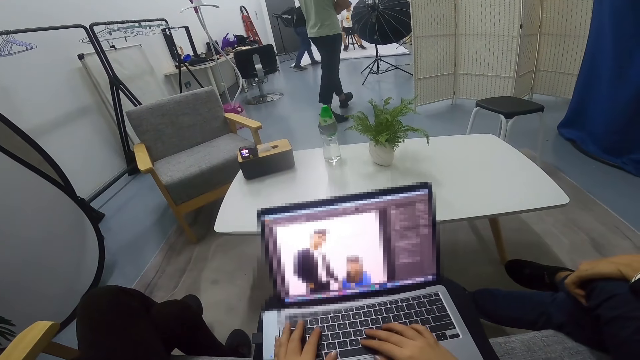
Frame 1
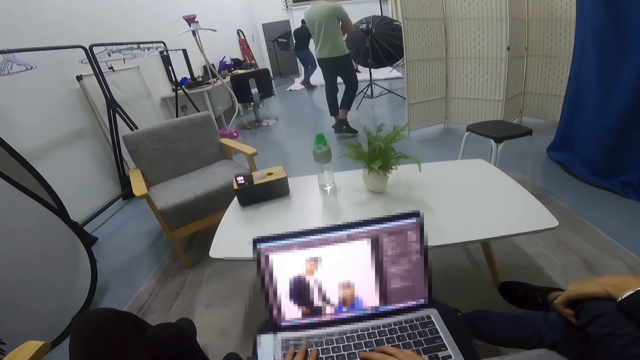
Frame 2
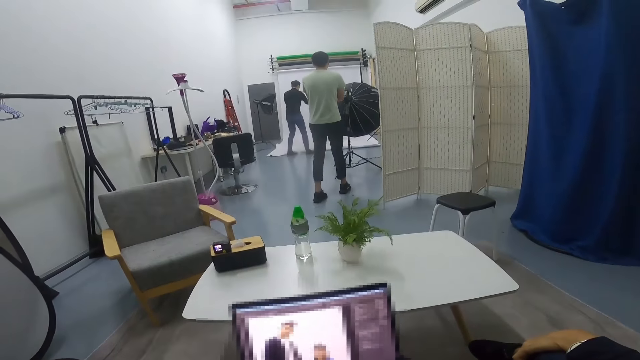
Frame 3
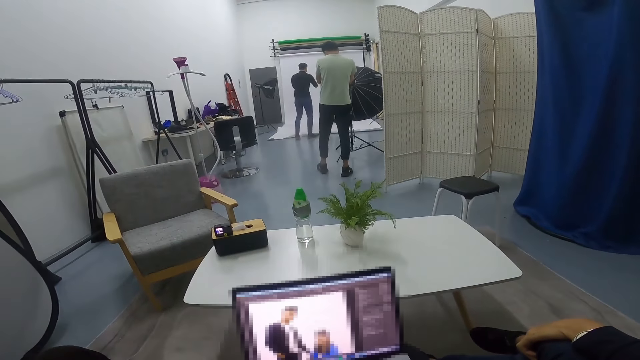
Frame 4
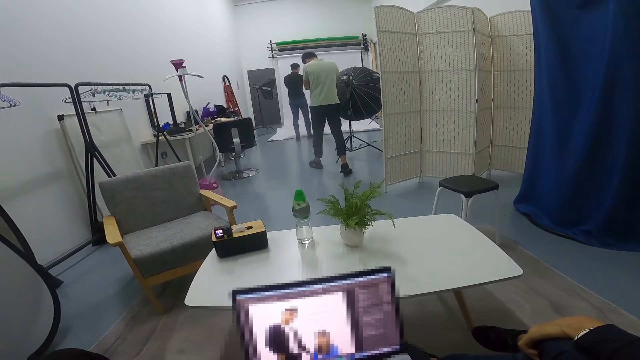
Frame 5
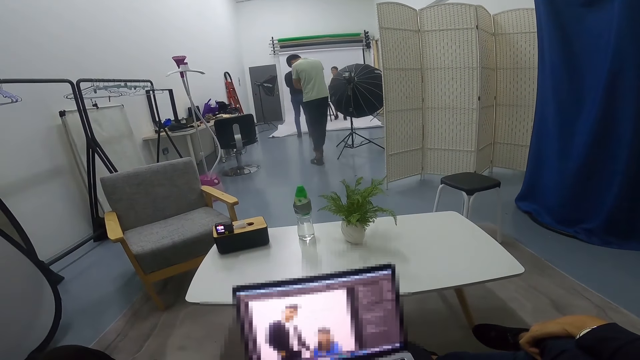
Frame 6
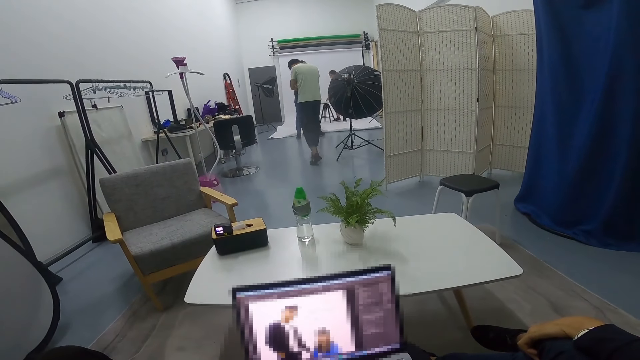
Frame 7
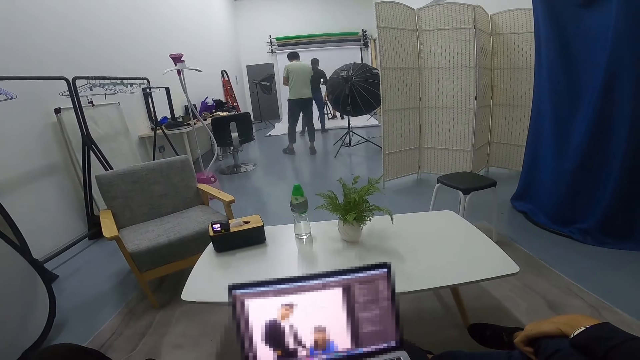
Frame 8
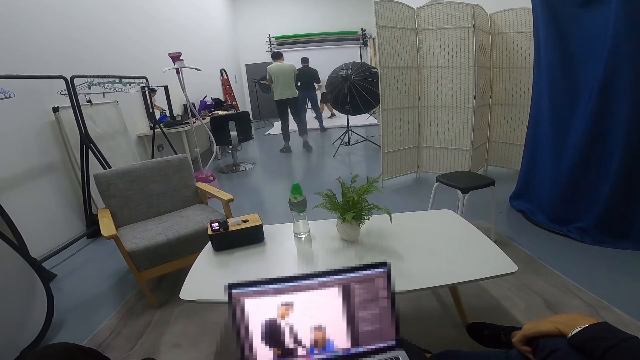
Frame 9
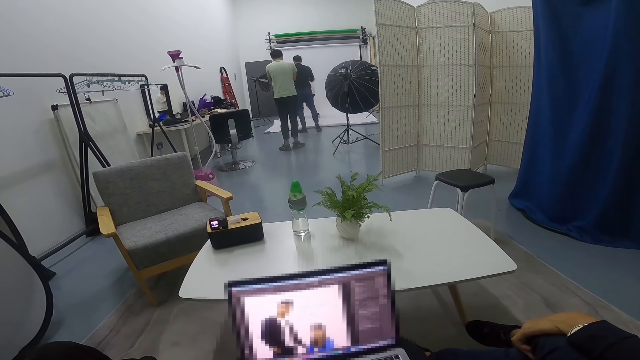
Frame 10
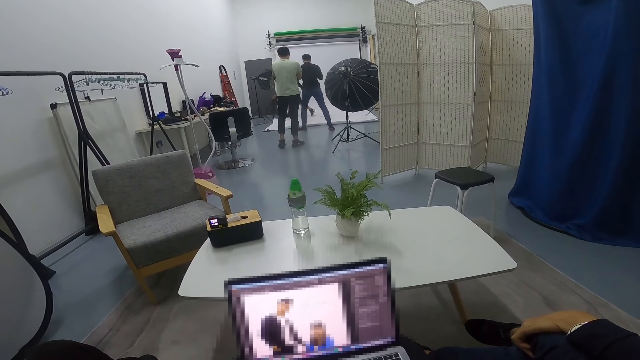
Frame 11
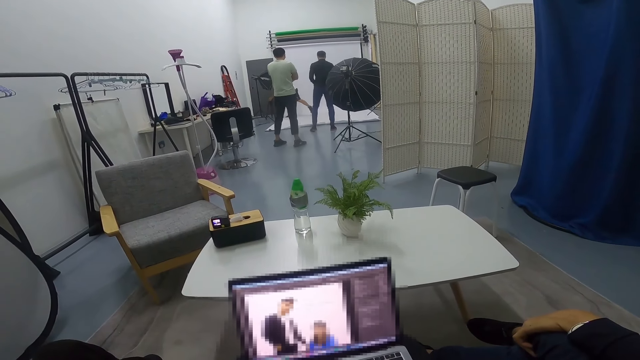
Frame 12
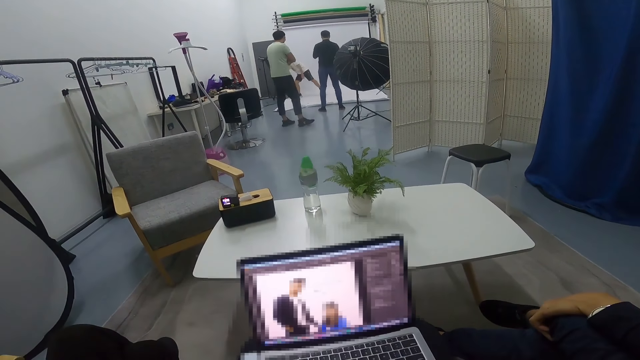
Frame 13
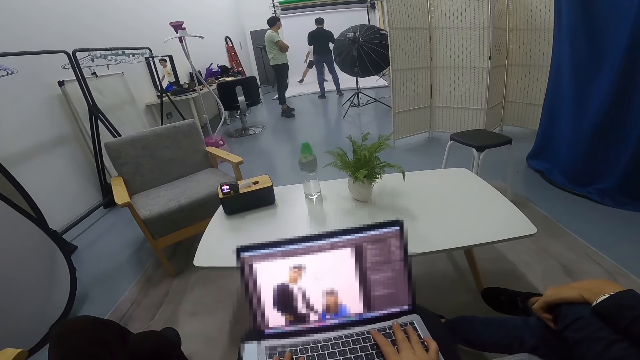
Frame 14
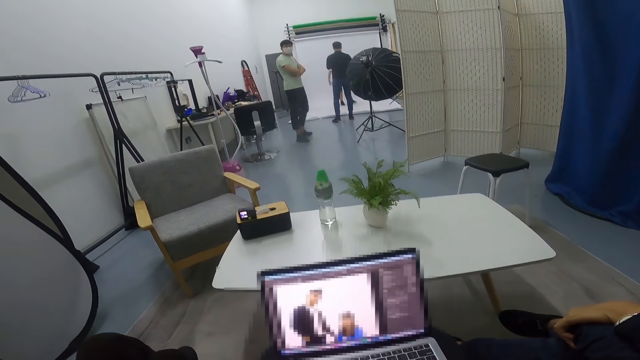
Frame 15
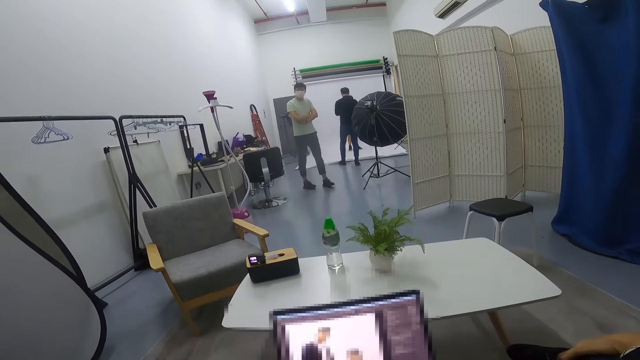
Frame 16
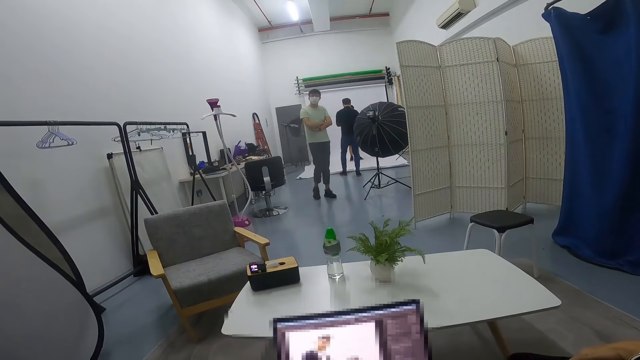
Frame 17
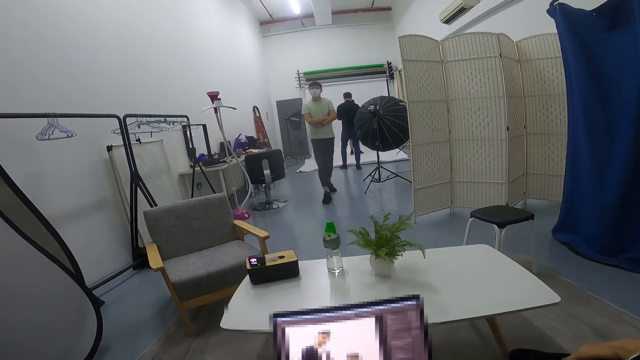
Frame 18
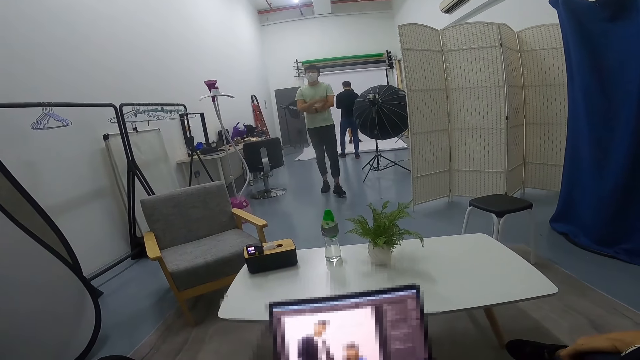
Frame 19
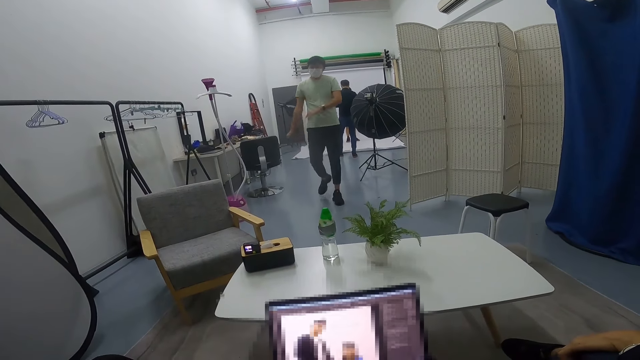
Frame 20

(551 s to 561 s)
A person walks to the other side of the room. A man shifts a stool on the floor. Another man walks around. The person jumps. A third man pictures the first man with a phone in the room. A fourth man walks back to the table. Another man walks around.

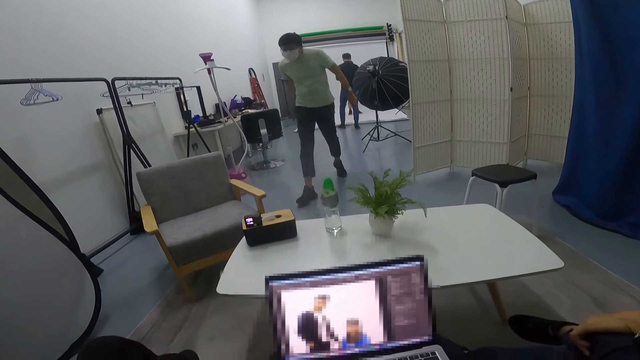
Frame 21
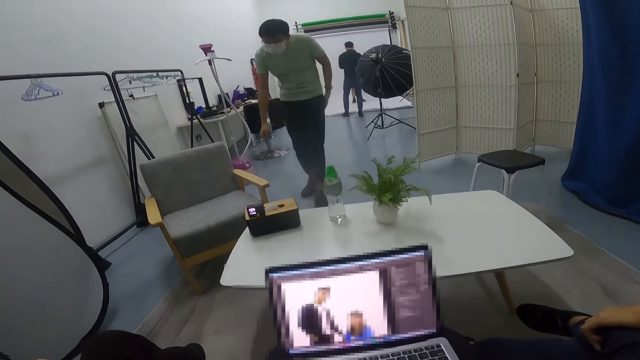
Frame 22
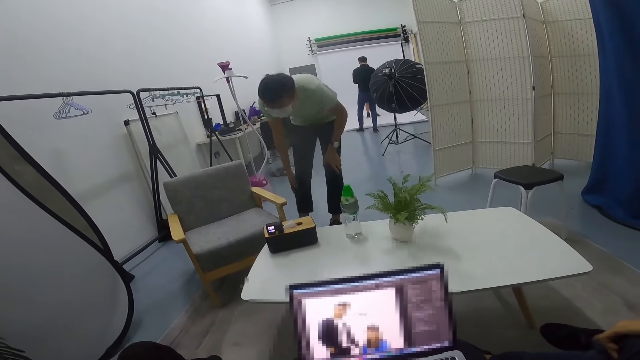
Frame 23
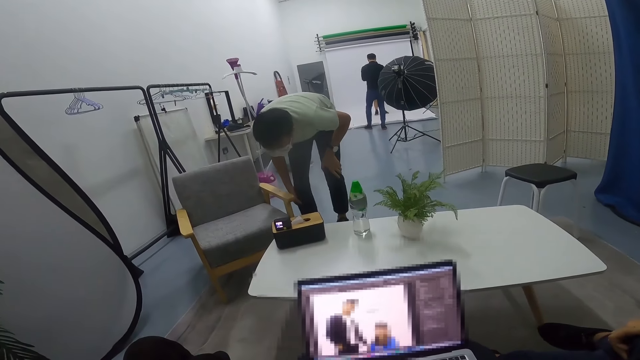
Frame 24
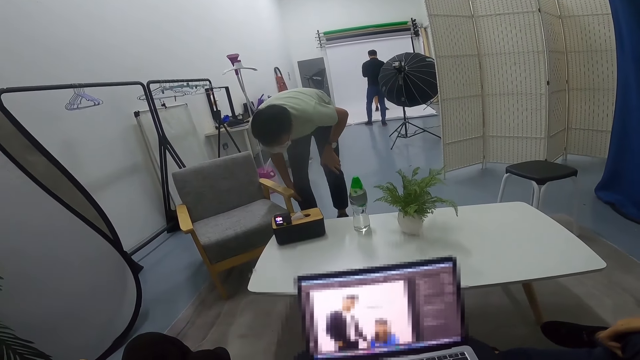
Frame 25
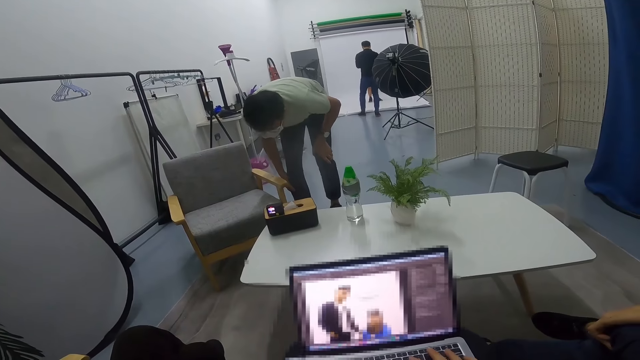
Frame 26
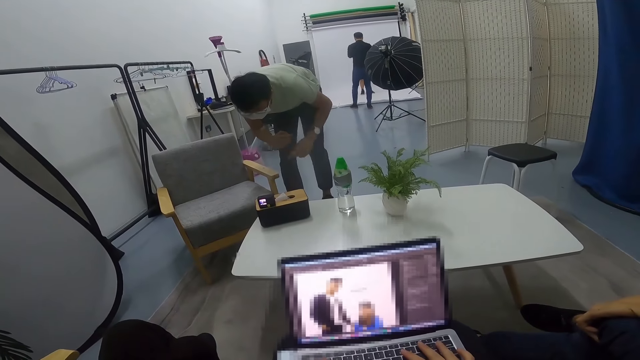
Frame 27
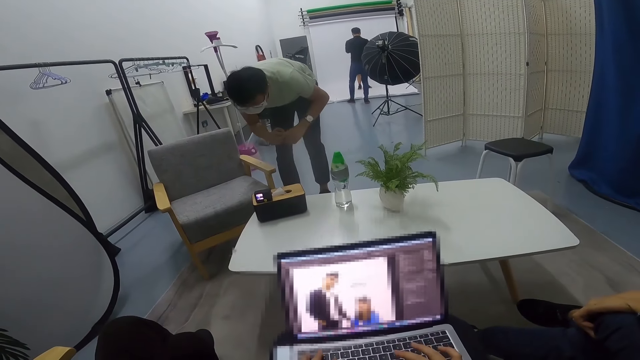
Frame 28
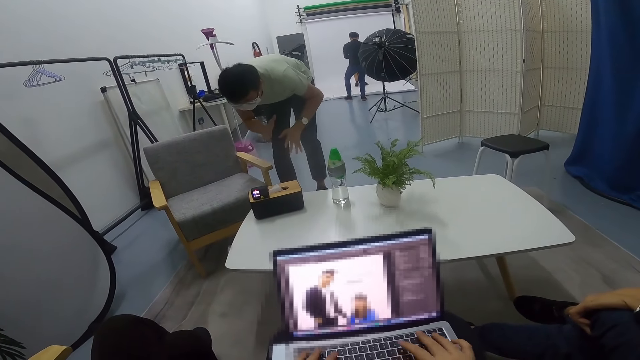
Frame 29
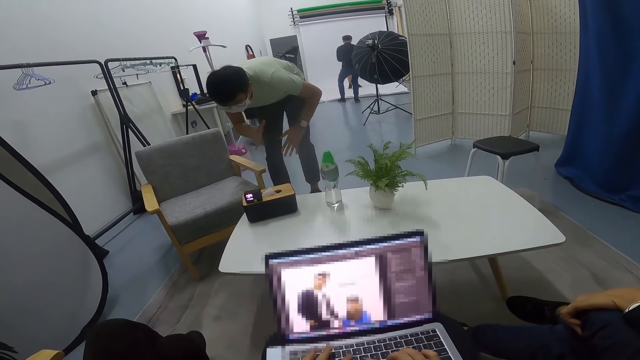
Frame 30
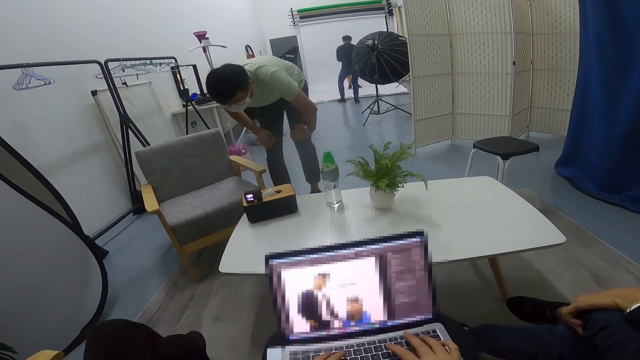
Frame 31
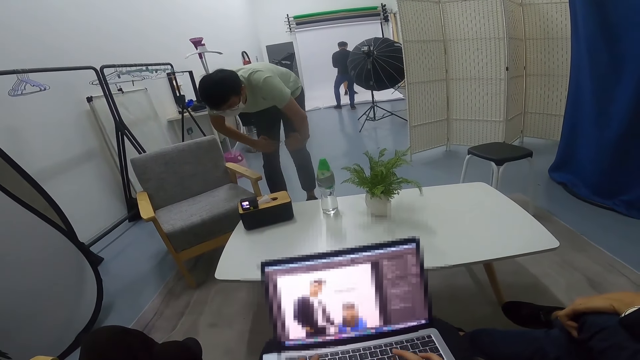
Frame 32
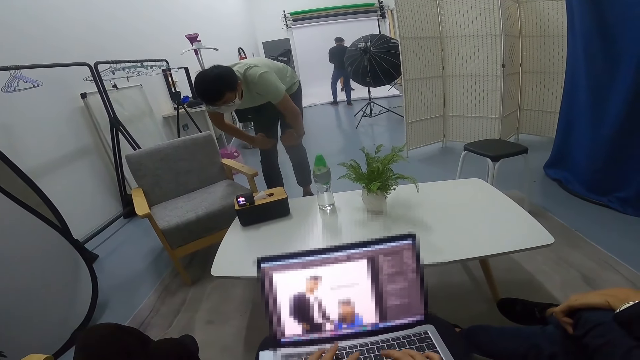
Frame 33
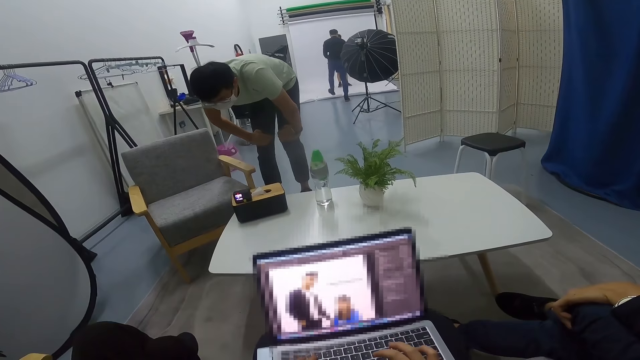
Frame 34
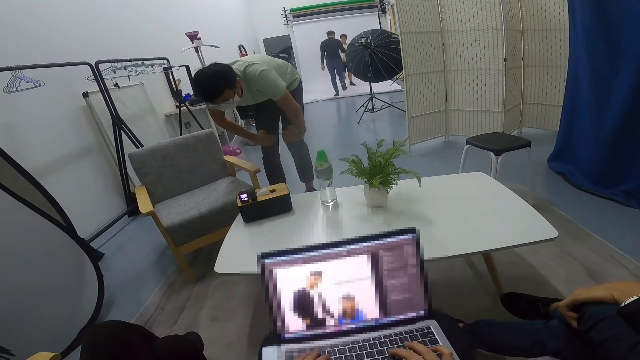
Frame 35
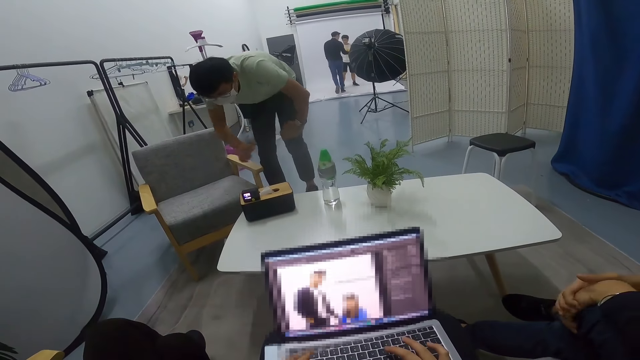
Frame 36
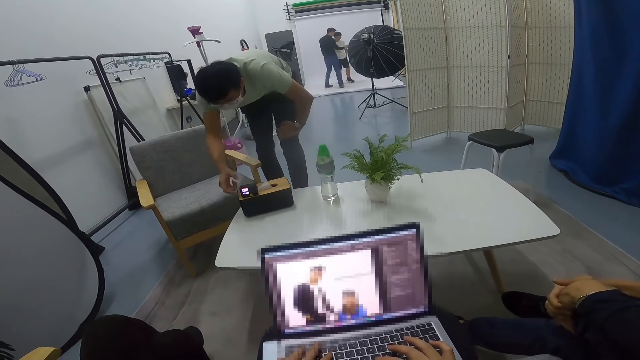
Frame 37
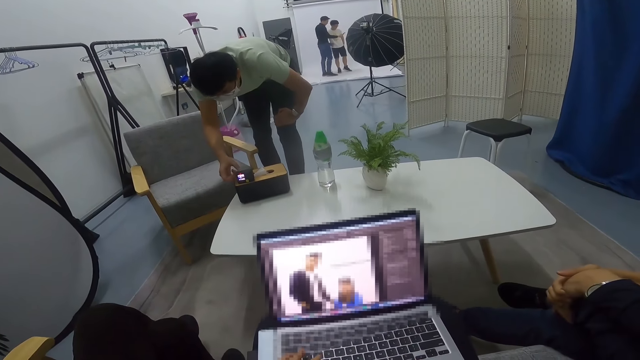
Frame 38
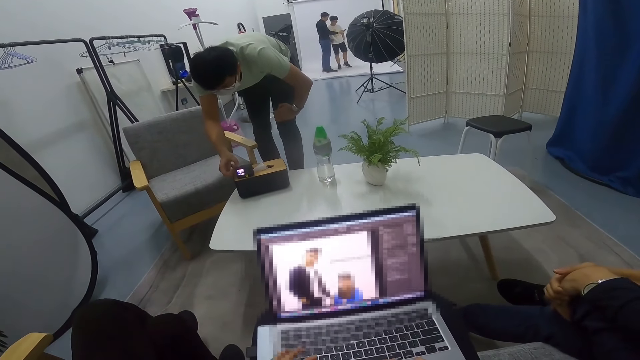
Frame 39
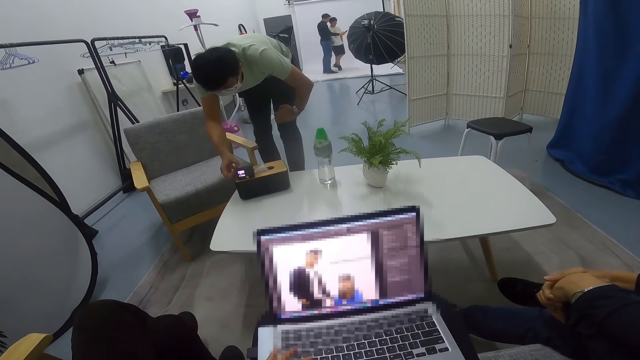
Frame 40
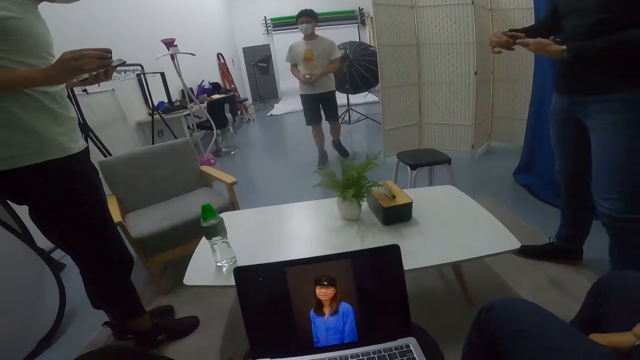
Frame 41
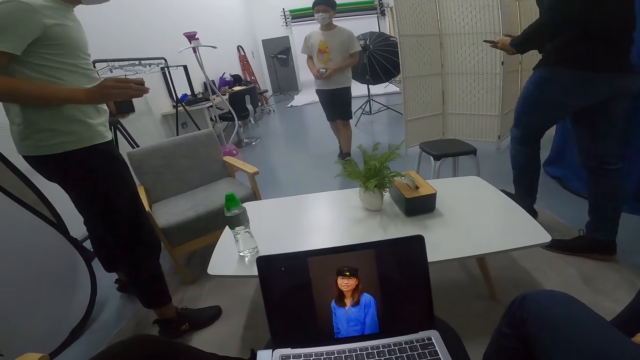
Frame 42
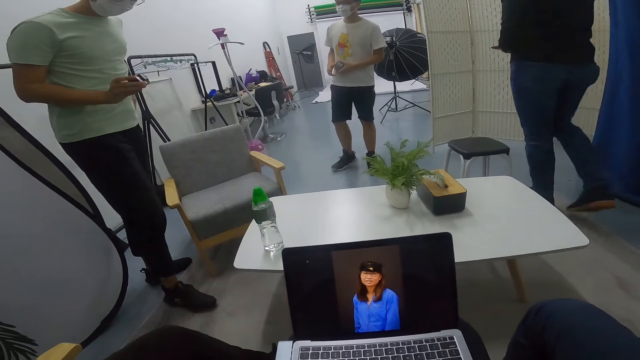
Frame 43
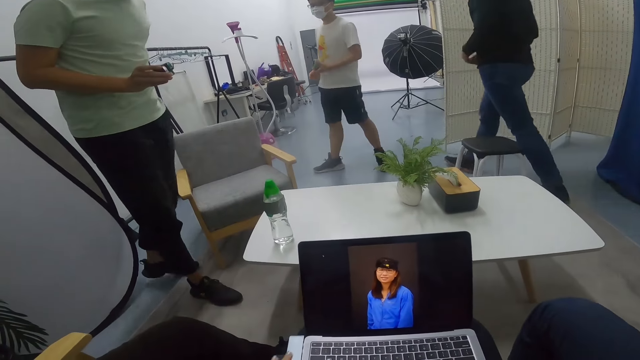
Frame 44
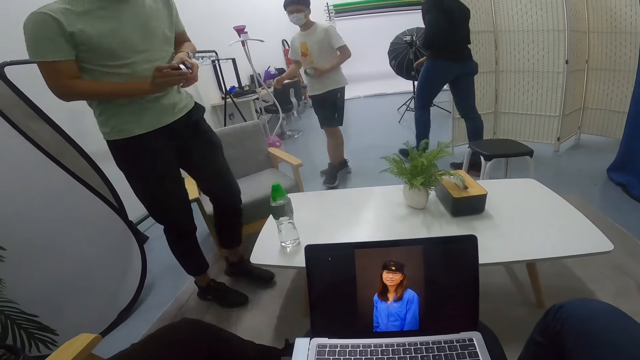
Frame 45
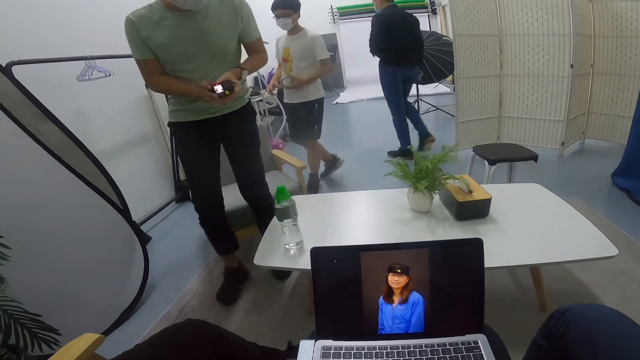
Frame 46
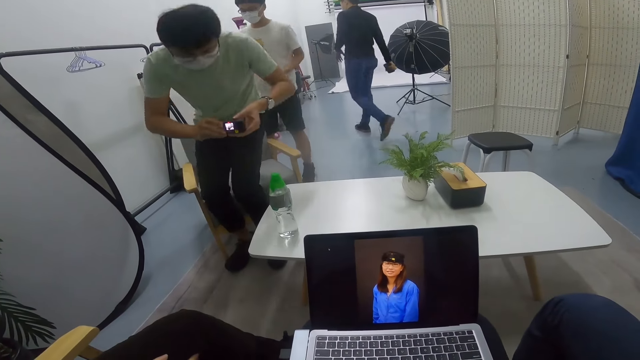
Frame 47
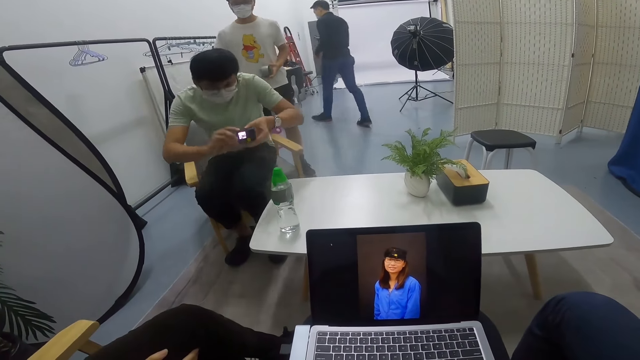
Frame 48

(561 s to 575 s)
A man swings his hand. Another man walks around. The second man stares at something on the table, bends down, holds his knees, lets go of his knees and swings his hand. The camera wearer uses her laptop. The second man holds his knees. A third man walks closer to the first man at the far end in the room. A fourth man moves his hand. The second man moves his right hand, holds a phone and operates the phone on the table. The third man walks to the desk in the room. The camera wearer converses with a person. The first man walks closer to the second man in the room. The second man walks around and sits on a seat near the table.
